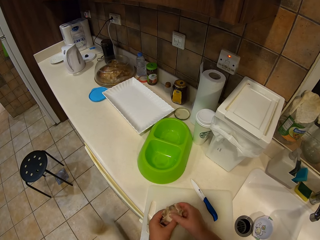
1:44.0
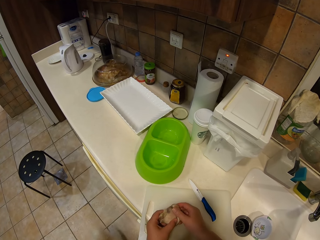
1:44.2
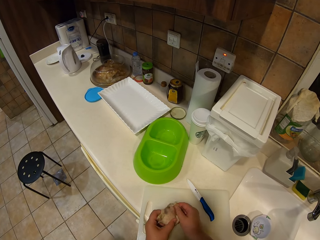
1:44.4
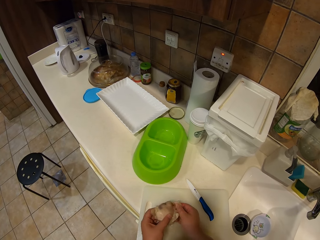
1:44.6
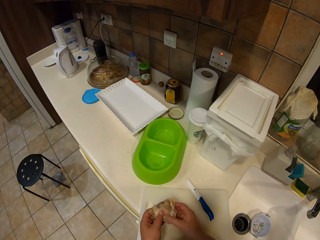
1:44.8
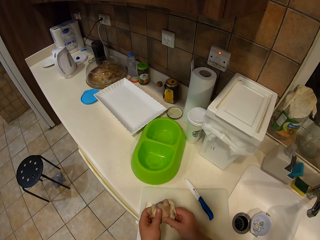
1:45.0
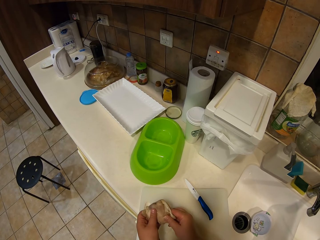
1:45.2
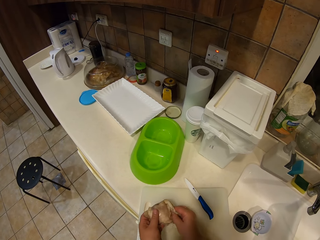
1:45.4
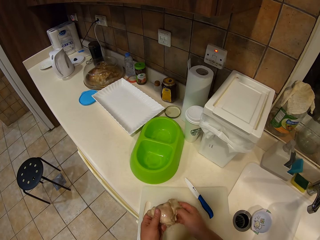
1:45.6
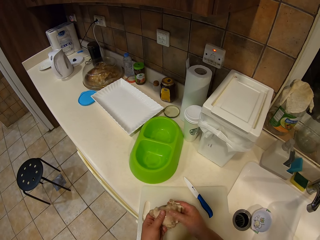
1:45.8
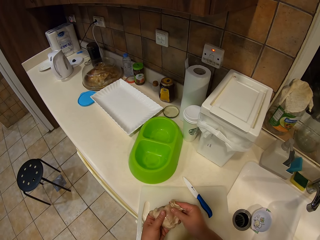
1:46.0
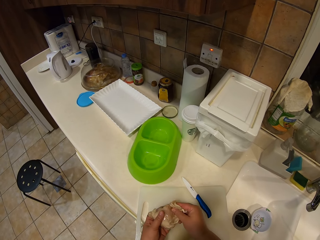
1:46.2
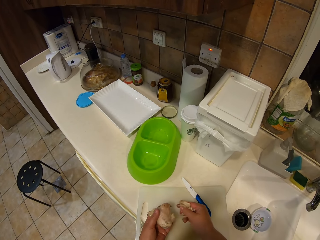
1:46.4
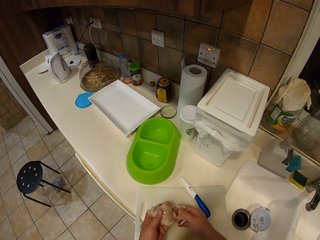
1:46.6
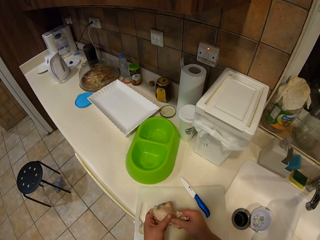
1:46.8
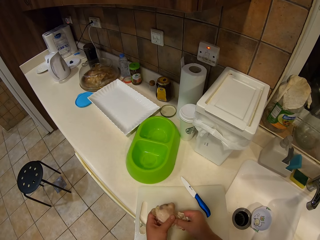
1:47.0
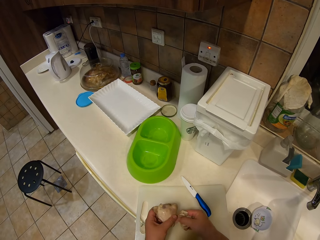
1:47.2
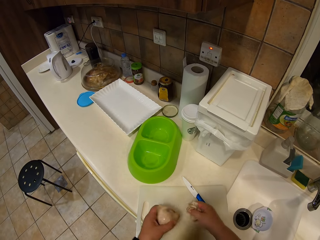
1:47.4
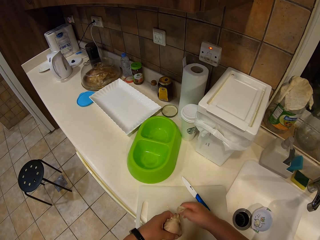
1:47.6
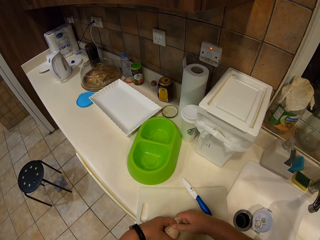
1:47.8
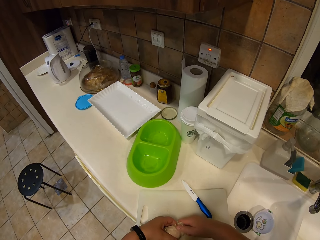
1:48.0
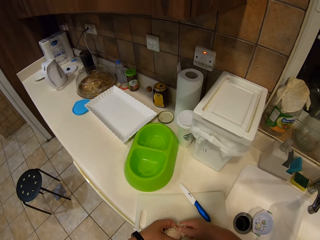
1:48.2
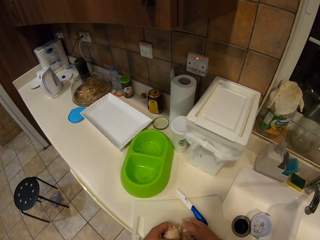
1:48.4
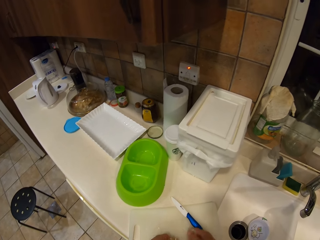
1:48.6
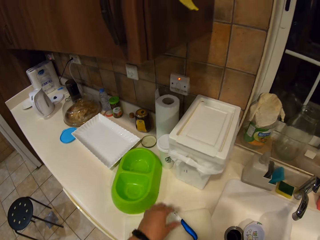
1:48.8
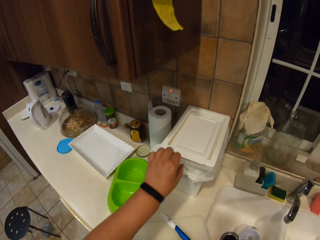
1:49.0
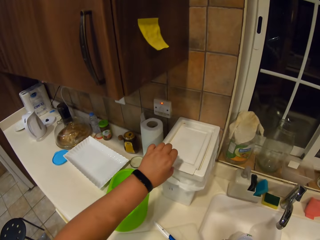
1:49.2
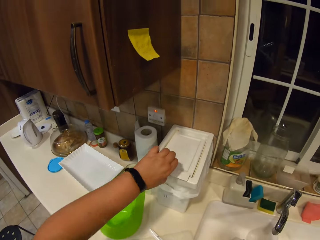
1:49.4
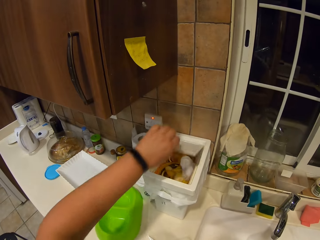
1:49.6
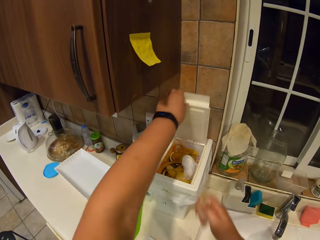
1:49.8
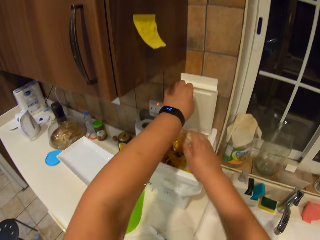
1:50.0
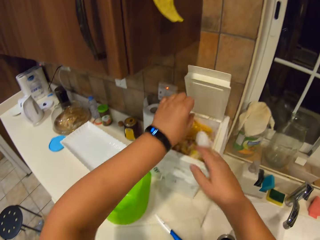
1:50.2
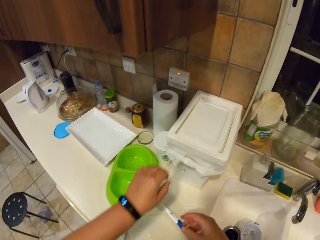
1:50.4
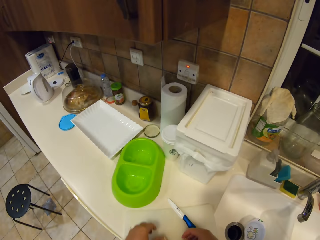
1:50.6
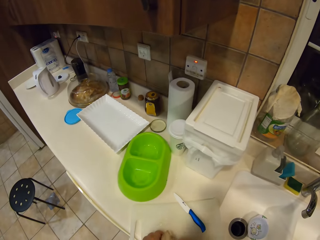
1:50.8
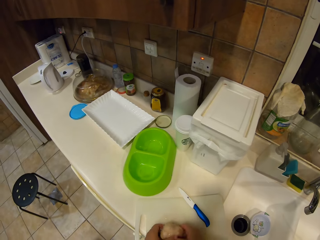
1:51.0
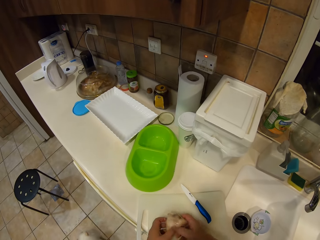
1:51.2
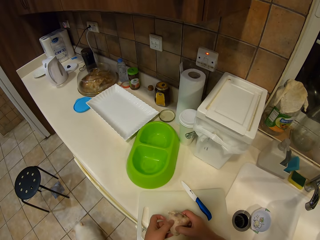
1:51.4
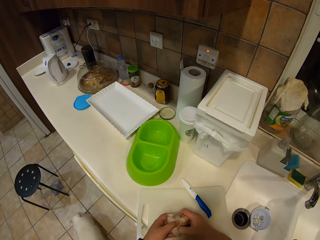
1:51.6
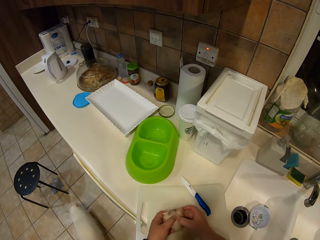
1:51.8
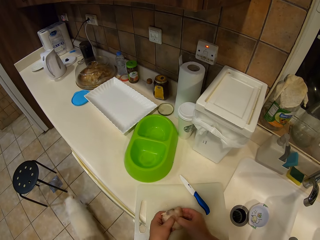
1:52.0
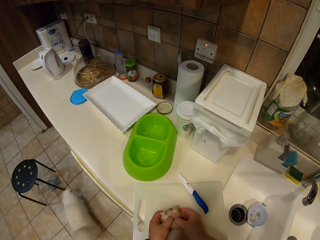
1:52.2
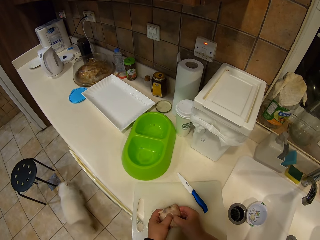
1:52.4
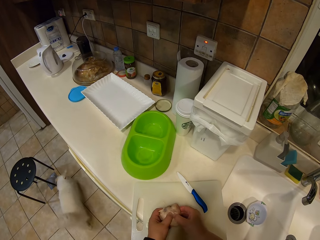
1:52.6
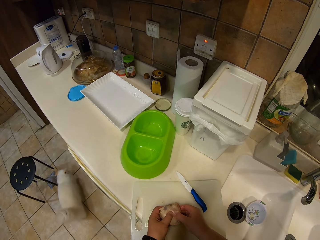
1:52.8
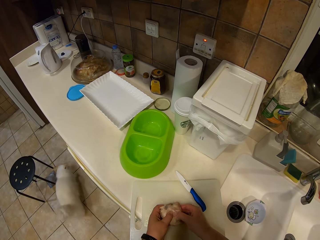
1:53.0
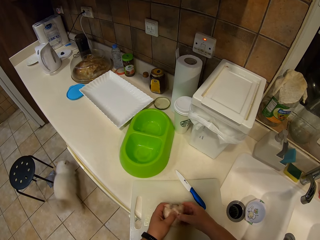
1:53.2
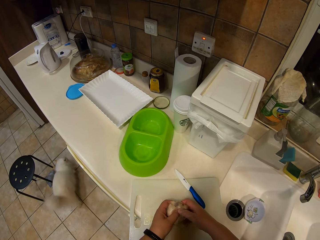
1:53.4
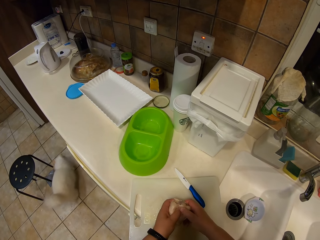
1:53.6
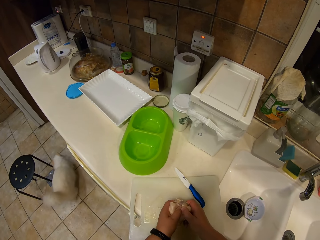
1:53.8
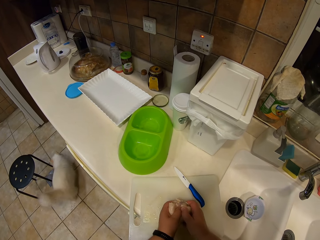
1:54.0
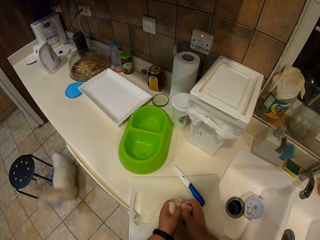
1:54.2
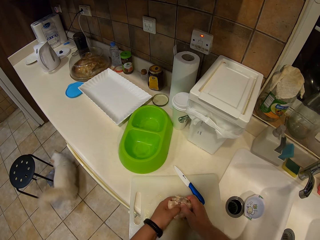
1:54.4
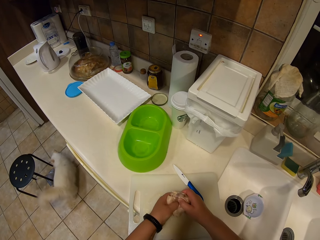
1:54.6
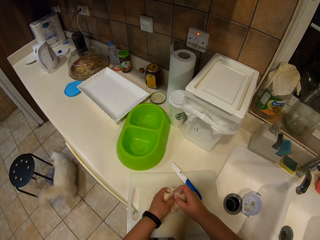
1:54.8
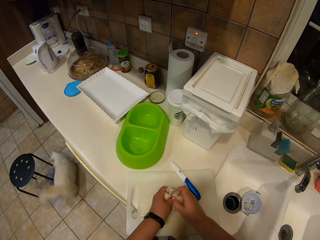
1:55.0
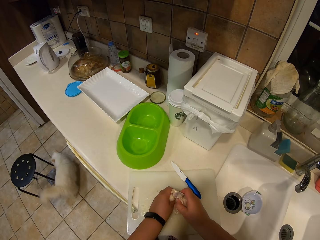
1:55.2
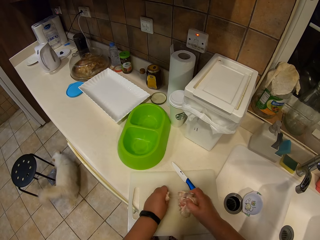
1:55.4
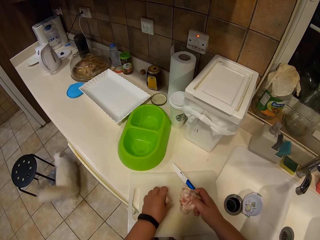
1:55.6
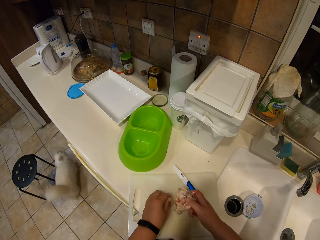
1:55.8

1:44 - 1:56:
The camera wearer opens the dust bin and puts the used cling in the dust bin. They cut the food. They remove meat from the bone.

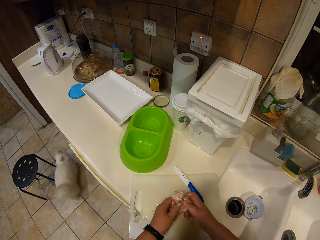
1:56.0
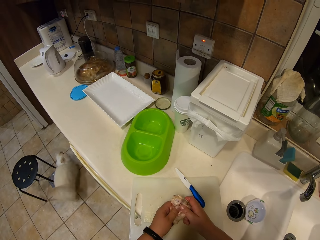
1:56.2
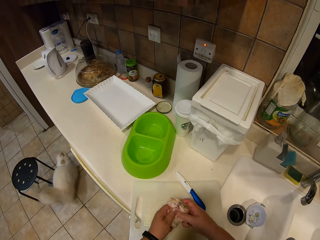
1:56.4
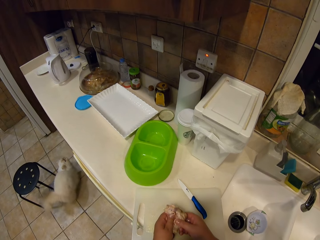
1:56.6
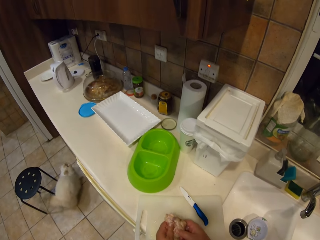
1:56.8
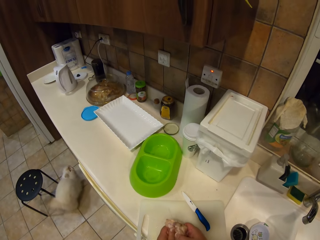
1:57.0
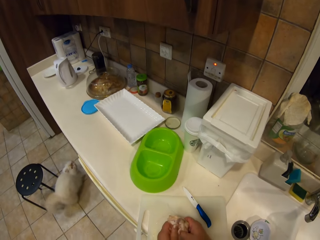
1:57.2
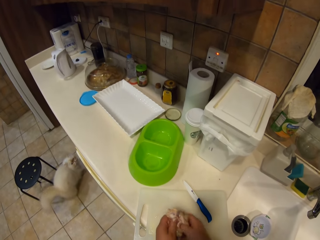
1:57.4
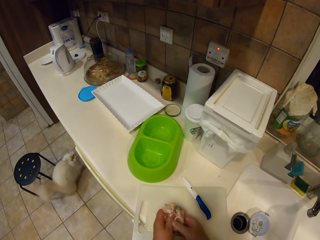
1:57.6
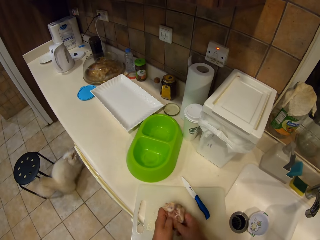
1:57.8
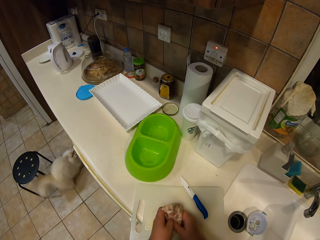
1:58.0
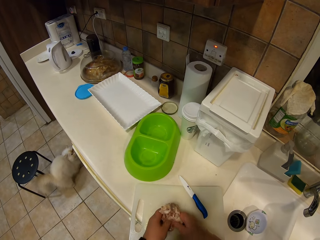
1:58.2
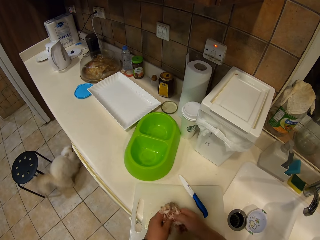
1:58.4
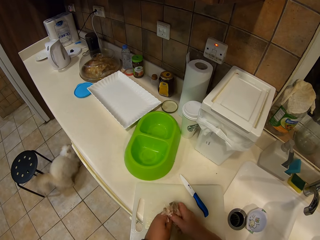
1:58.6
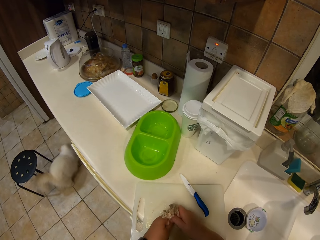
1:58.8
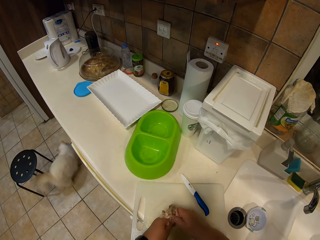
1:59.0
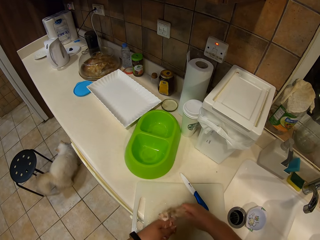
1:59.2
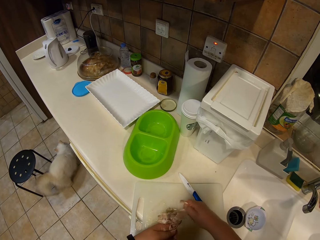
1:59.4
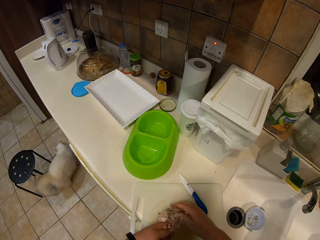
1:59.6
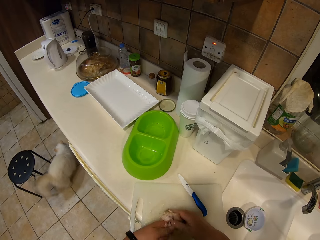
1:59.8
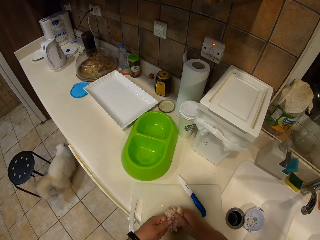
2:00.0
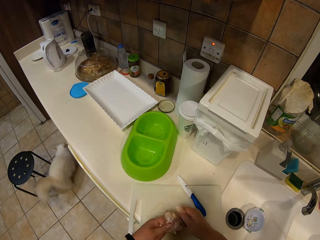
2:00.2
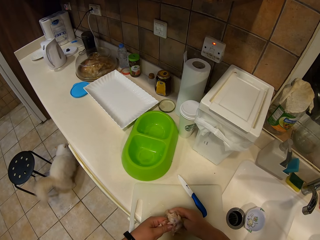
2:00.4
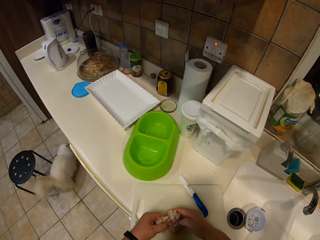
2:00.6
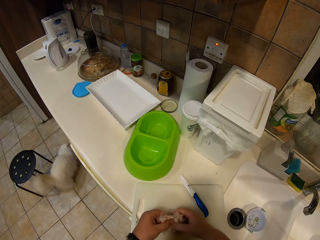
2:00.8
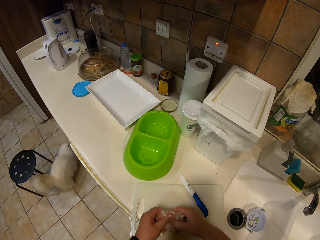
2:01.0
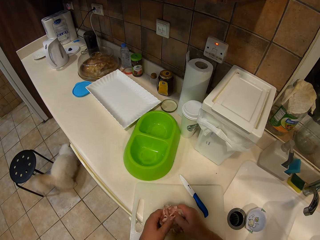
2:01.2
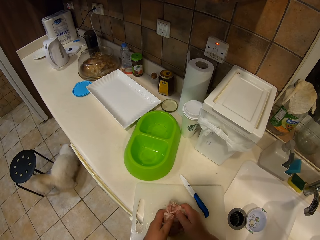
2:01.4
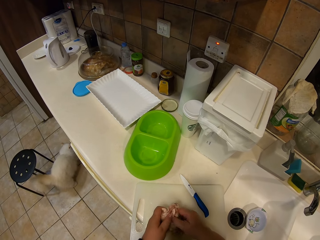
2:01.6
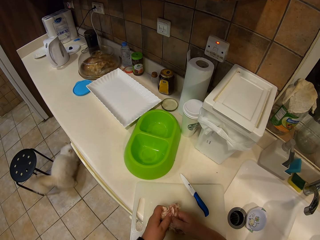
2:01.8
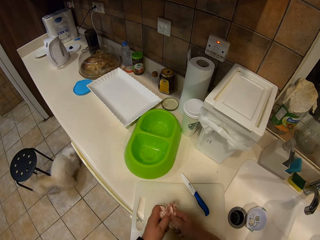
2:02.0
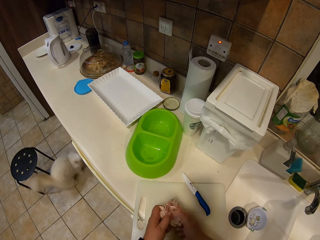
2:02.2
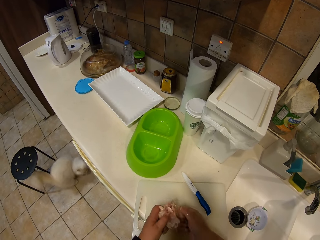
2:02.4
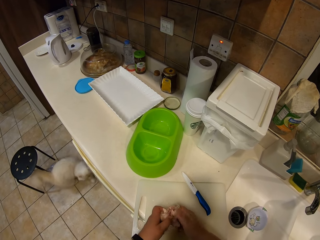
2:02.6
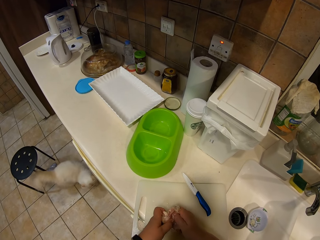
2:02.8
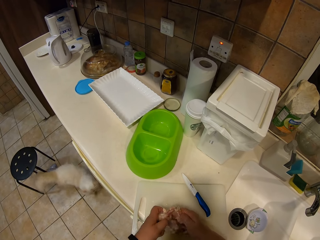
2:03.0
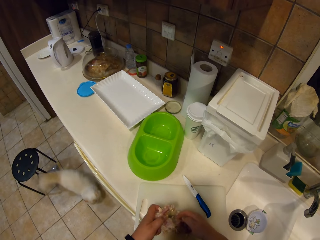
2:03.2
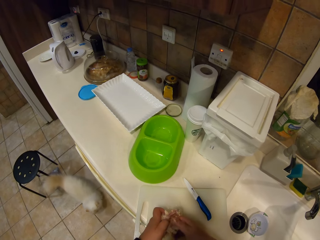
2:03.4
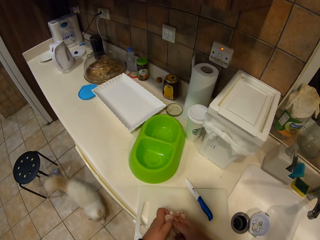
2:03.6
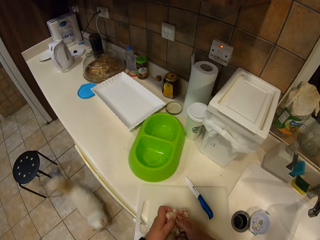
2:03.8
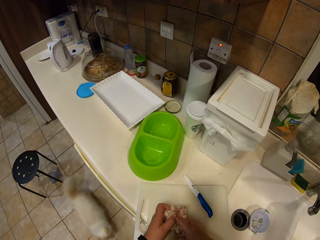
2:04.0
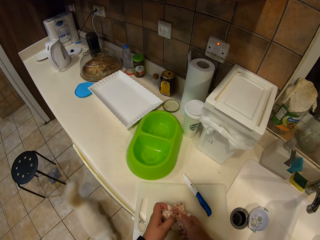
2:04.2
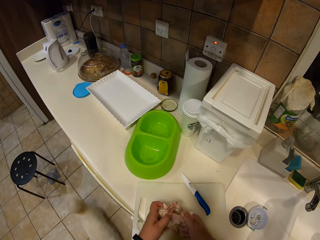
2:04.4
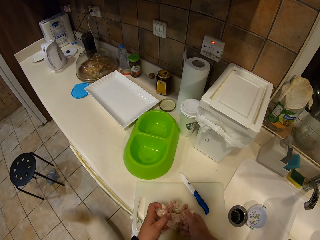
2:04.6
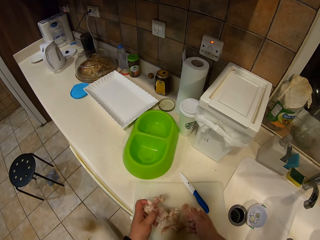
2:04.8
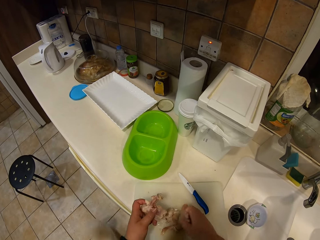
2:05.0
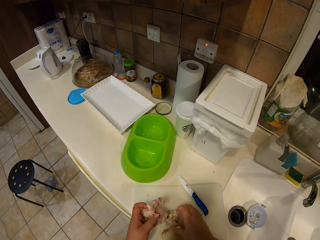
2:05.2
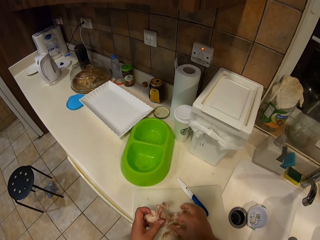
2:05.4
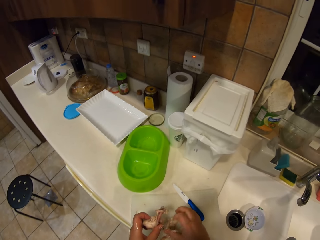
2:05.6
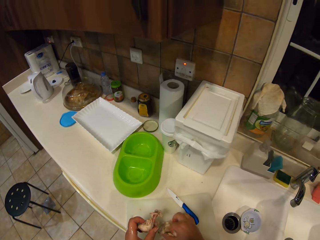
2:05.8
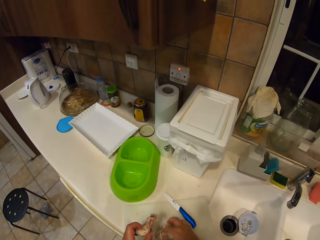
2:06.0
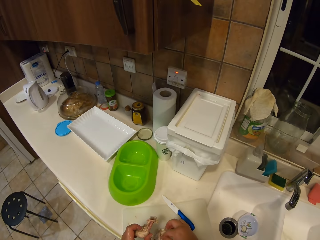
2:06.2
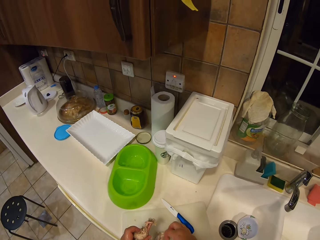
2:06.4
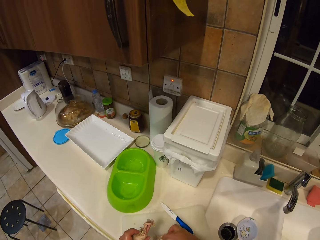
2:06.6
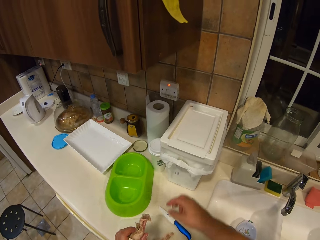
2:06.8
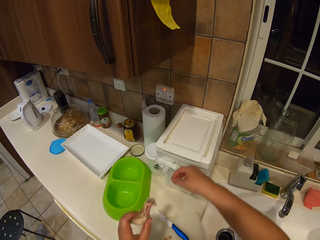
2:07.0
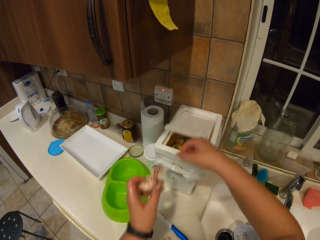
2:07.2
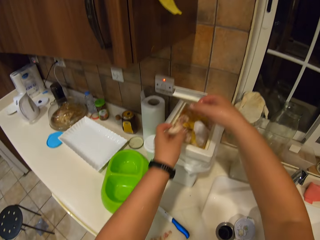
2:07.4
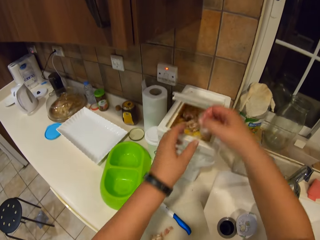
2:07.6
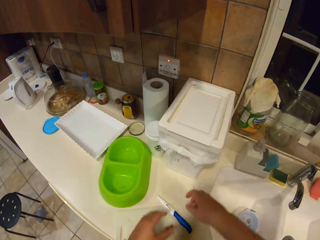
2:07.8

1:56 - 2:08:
The camera wearer throws food. They open the dust bin.
